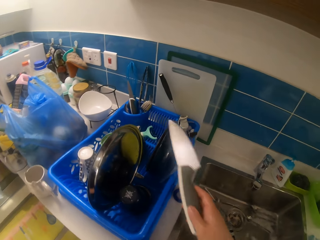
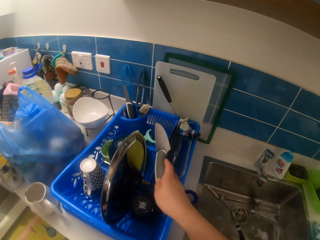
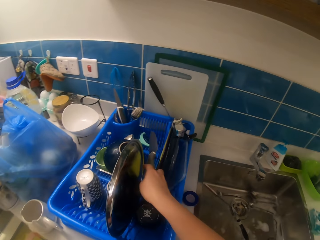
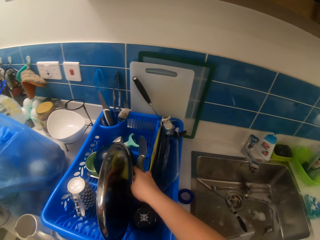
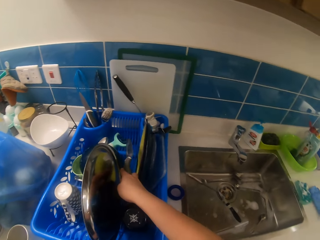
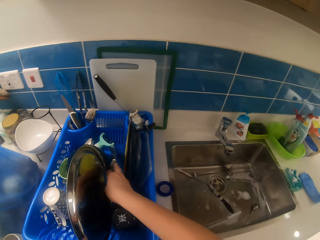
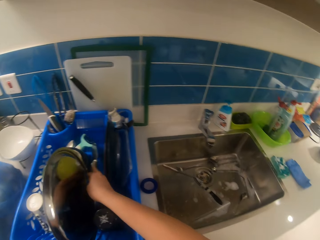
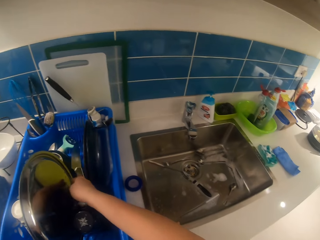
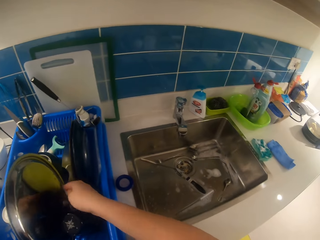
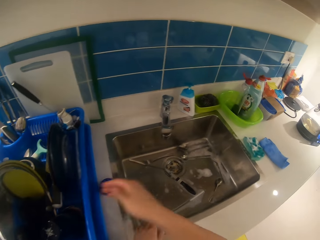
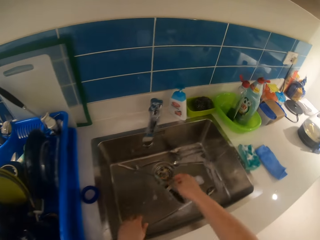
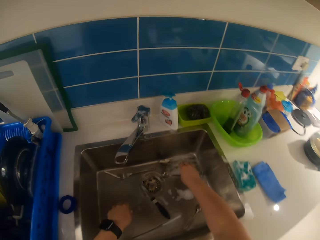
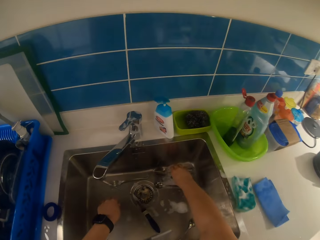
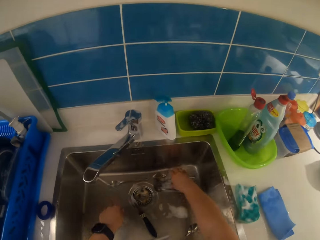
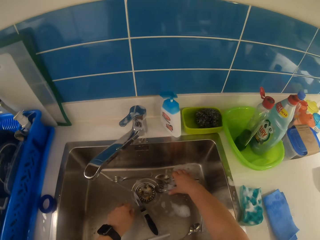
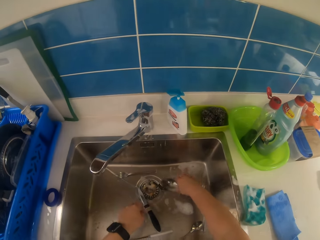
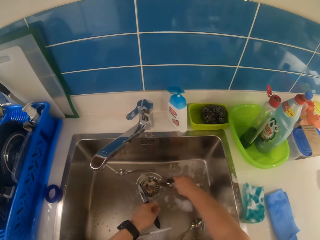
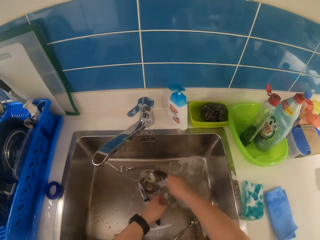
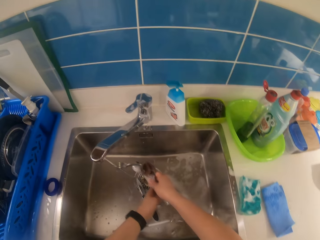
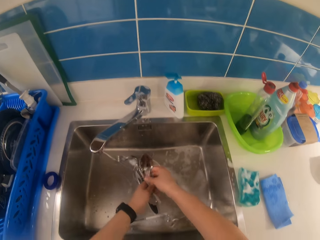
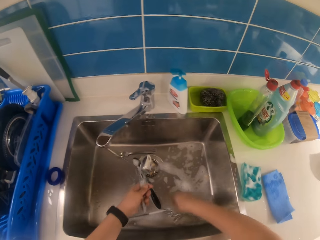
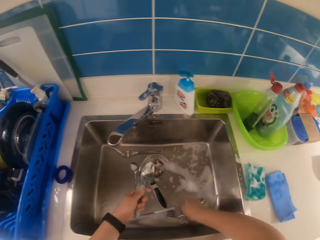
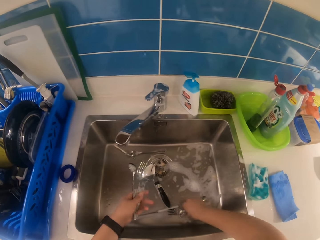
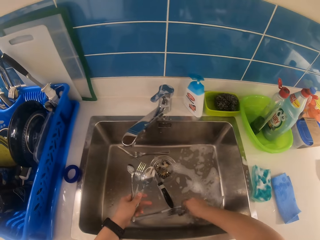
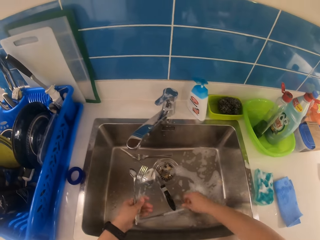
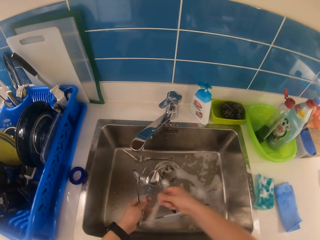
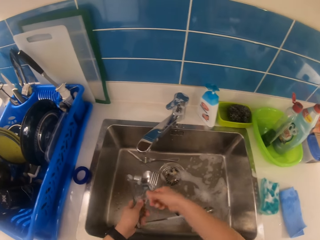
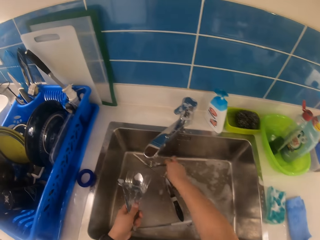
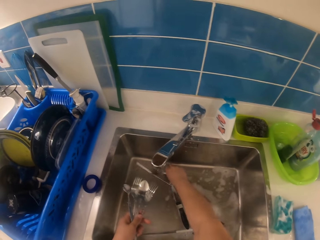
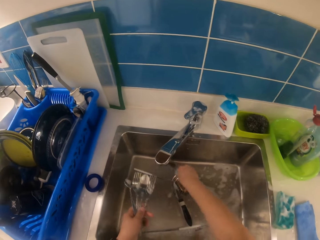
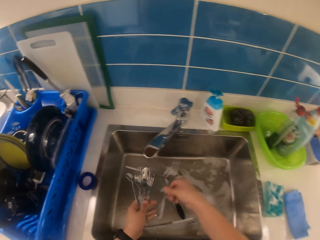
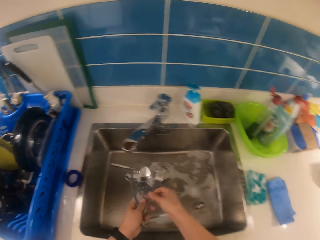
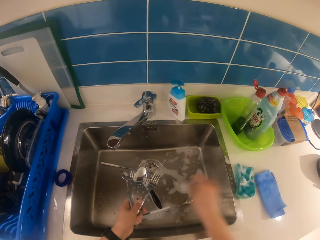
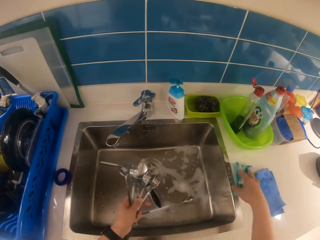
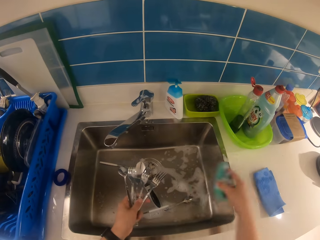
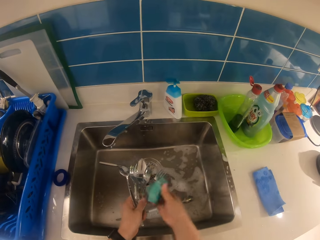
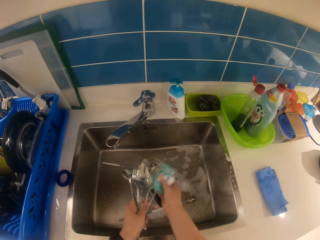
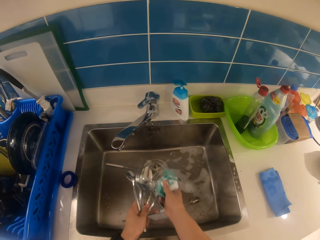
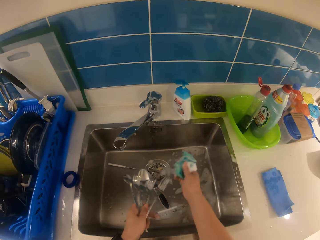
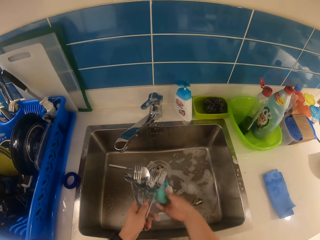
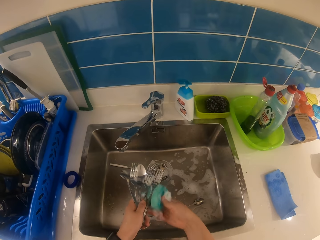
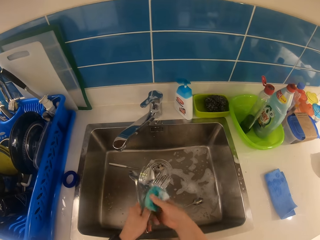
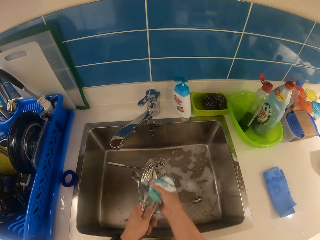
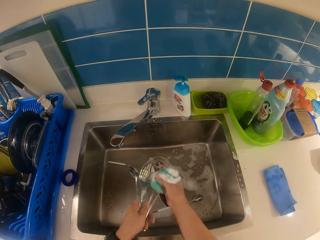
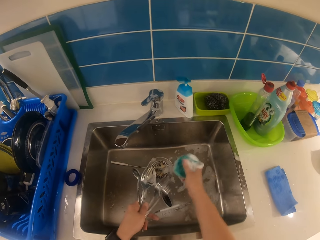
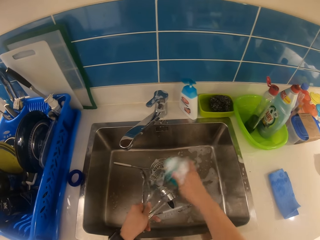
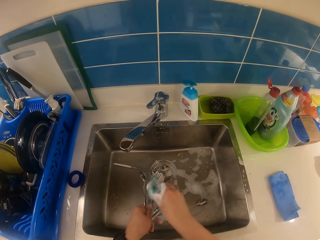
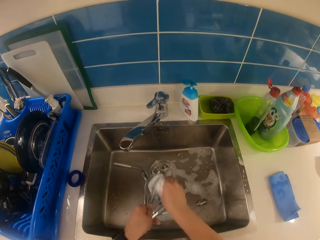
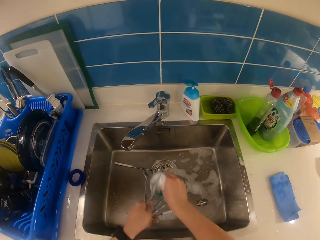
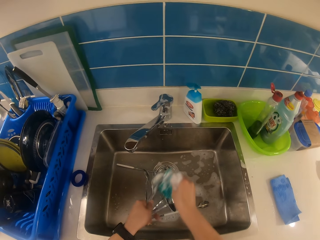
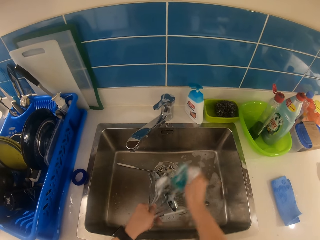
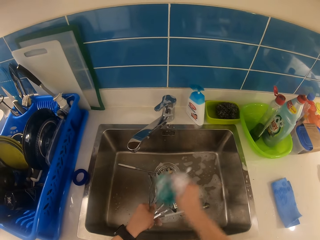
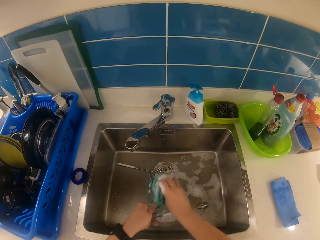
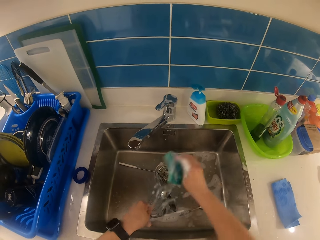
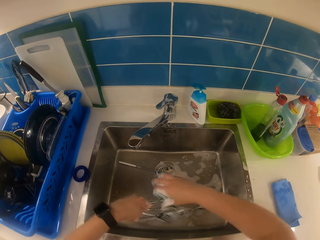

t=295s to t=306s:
The camera wearer places the knife in a dish rack with his right hand. He gathers cutleries in the sink with his right hand. He passes the cutleries from his right hand to his left hand. He picks a spoon and a fork in the sink and switches the fork and spoon to the other hand. He picks a fork in the sink and switches the fork to the other hand. He picks the sponge by the sink with his right hand. He washes the cutleries in his left hand with the sponge in his right hand.

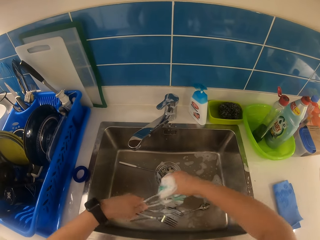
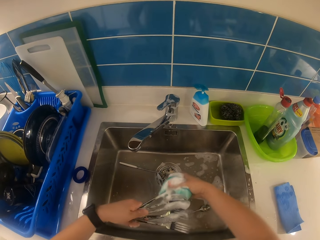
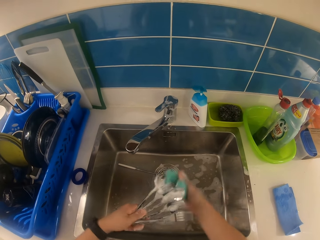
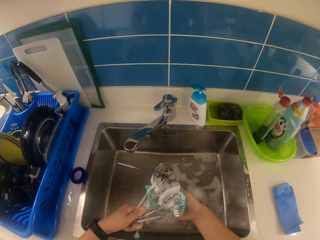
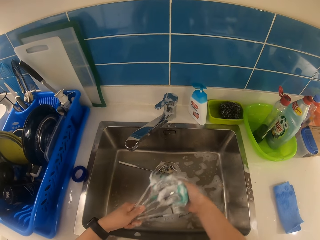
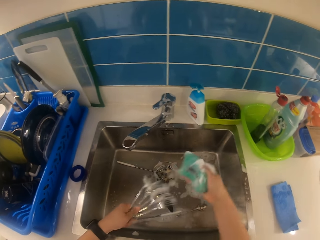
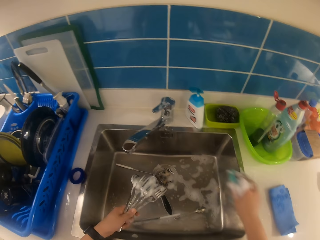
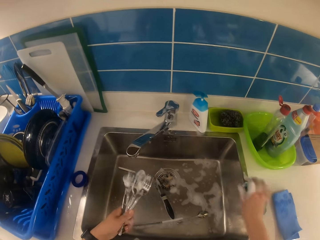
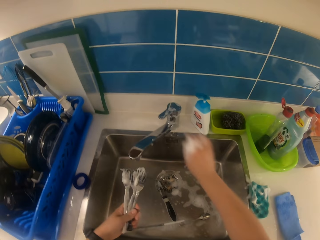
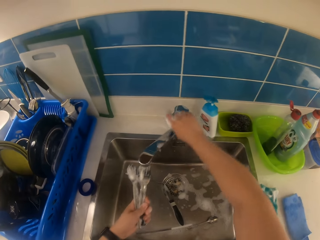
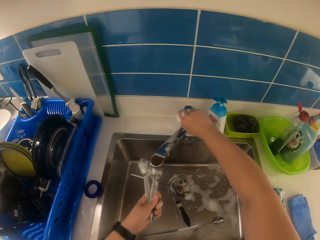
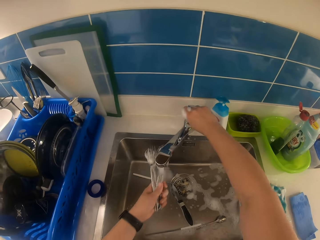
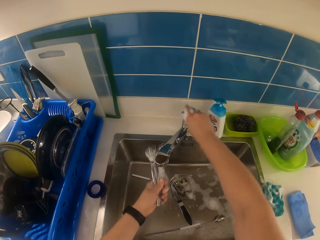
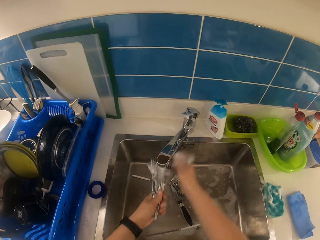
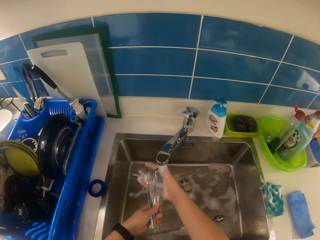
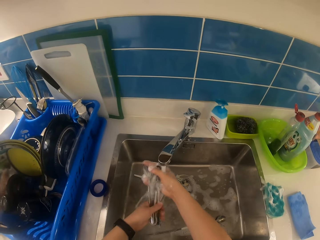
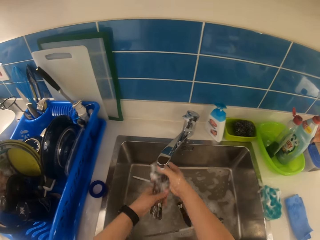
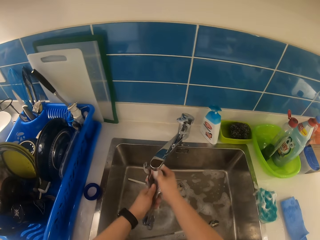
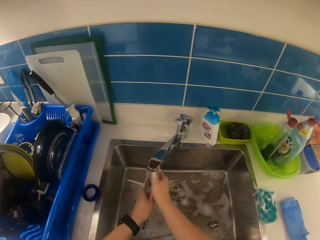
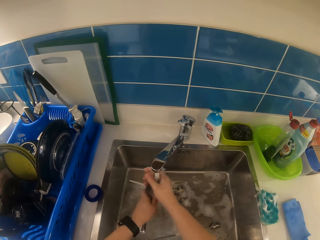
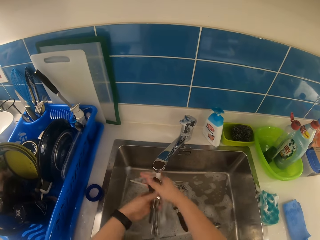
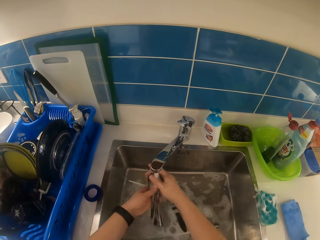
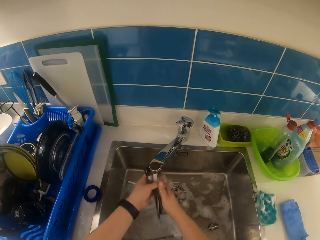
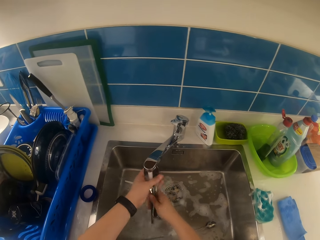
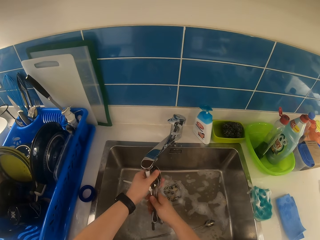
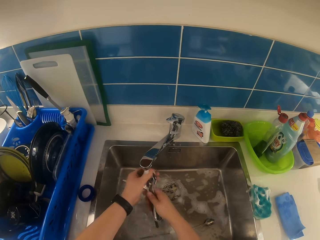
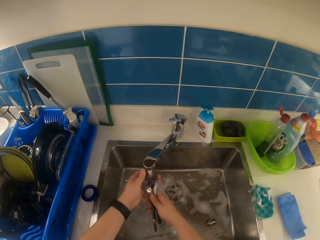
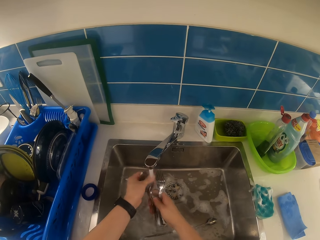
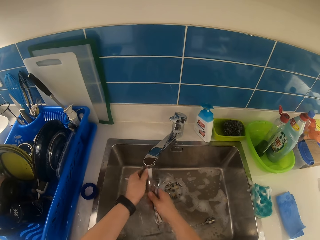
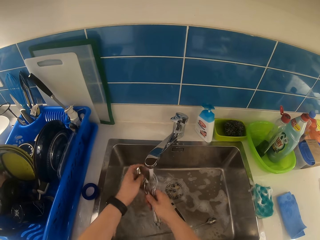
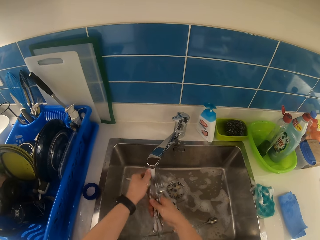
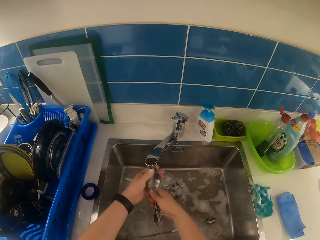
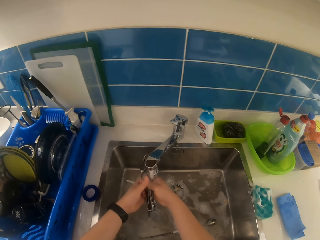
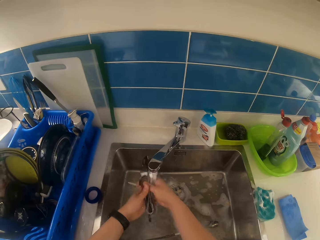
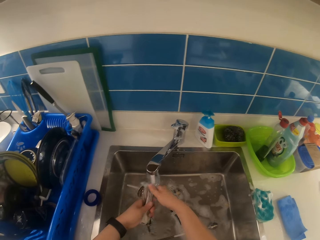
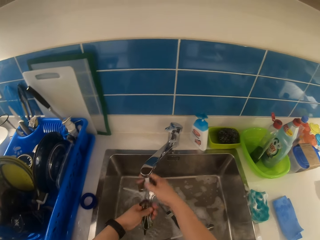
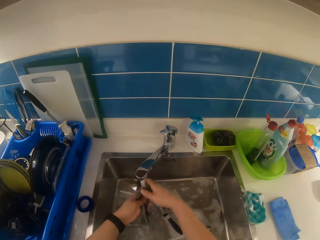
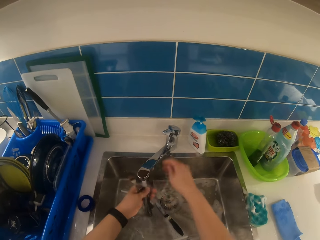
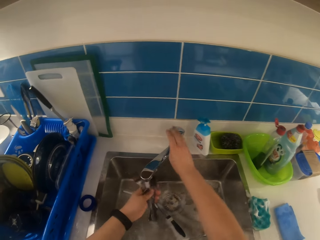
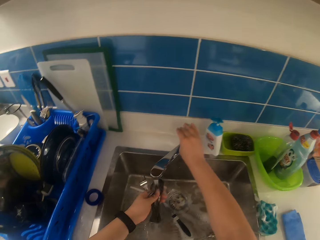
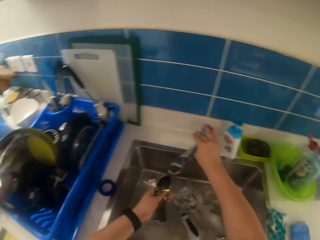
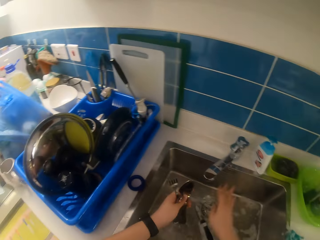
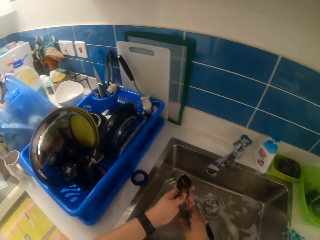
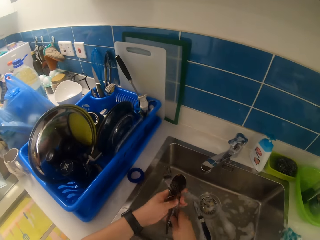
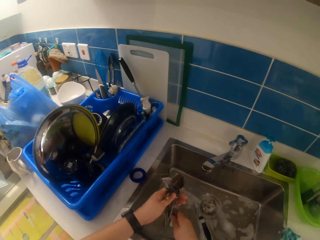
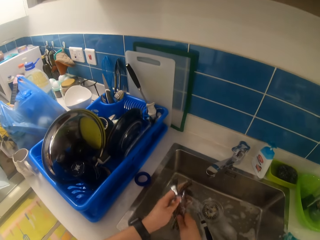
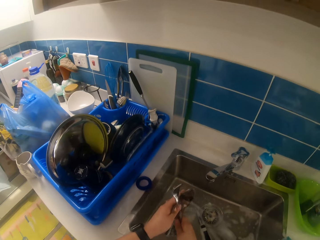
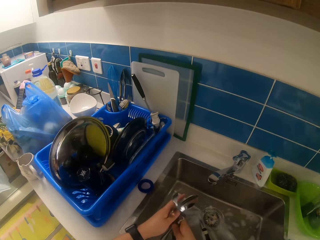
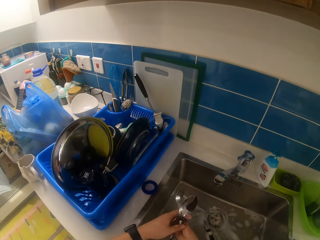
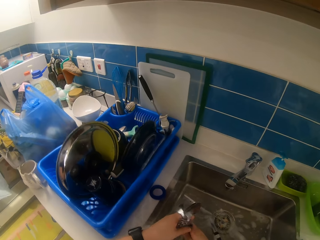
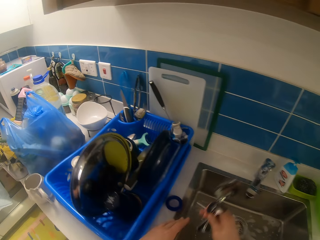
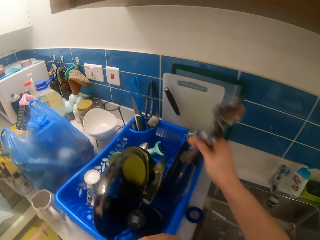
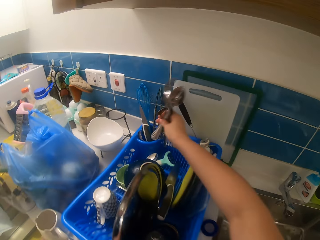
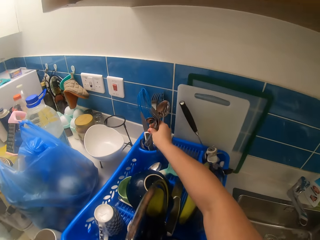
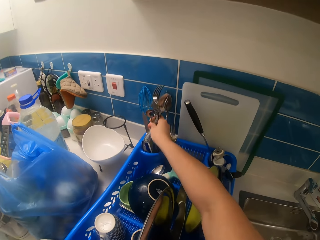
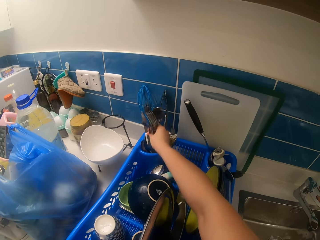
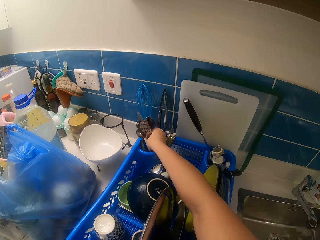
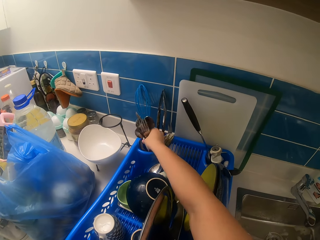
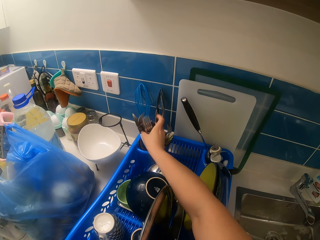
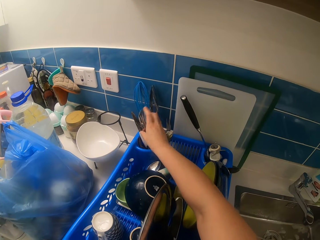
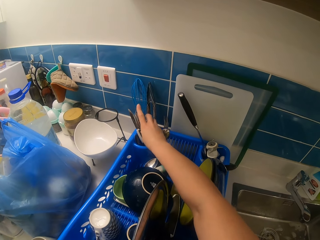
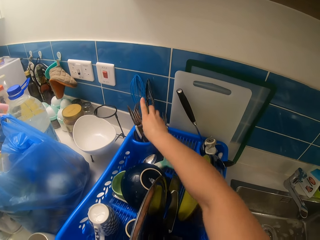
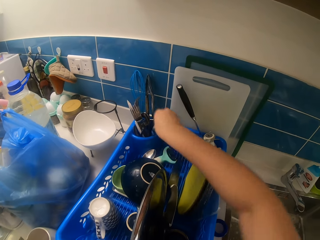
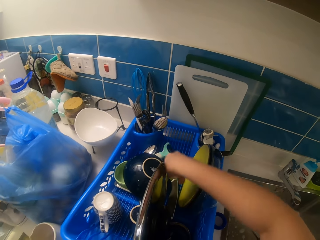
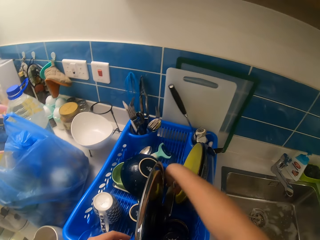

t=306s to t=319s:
The camera wearer places the sponge by the sink with his right hand. He turns on the tap with his right hand. He rinses the cutleries in his left hand. He turns off the tap with his right hand. He passes the cutleries from his left hand to his right hand. He places the cutleries in the dish rack with his right hand.
